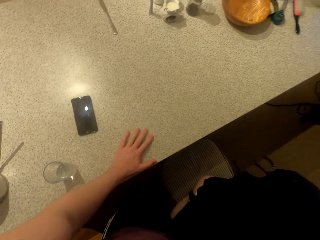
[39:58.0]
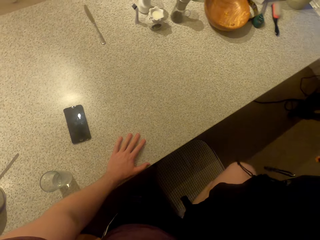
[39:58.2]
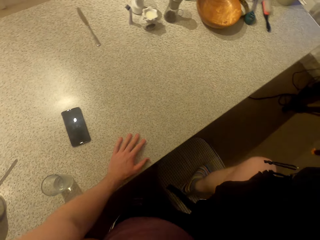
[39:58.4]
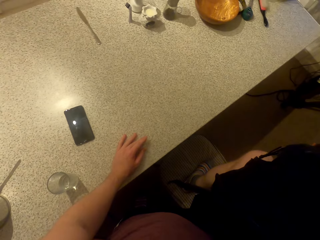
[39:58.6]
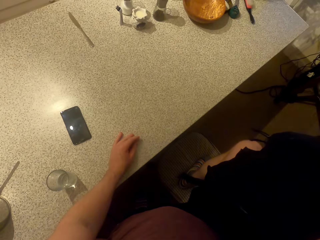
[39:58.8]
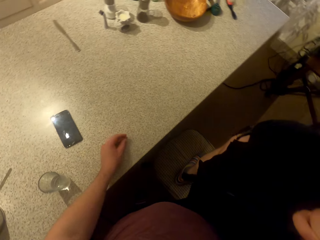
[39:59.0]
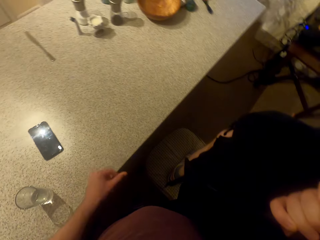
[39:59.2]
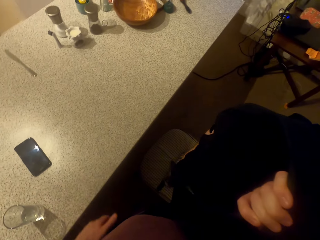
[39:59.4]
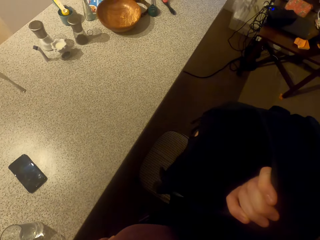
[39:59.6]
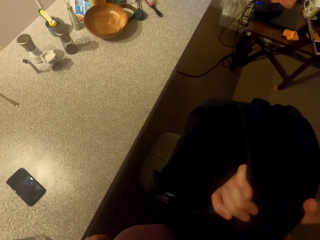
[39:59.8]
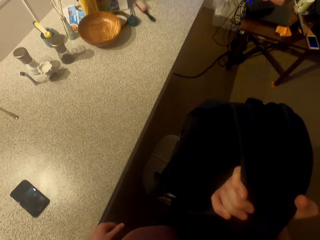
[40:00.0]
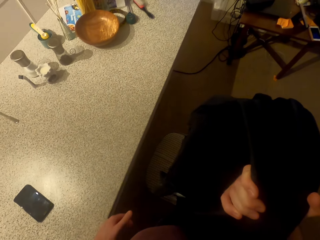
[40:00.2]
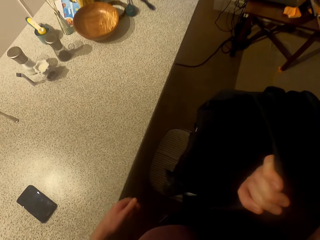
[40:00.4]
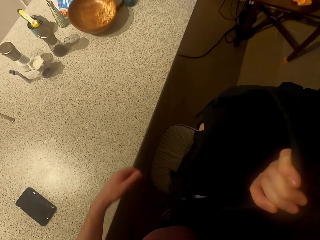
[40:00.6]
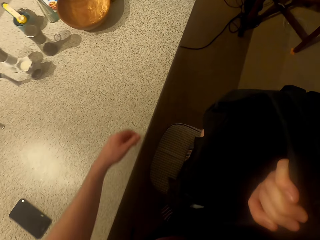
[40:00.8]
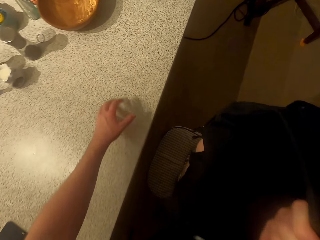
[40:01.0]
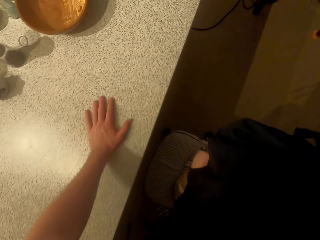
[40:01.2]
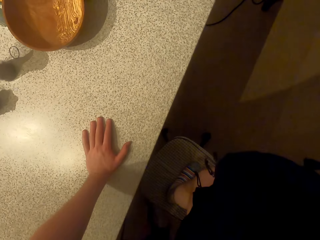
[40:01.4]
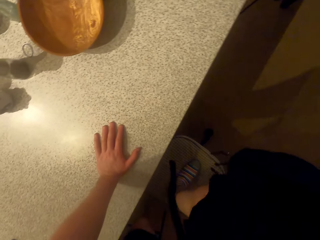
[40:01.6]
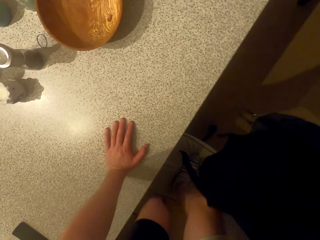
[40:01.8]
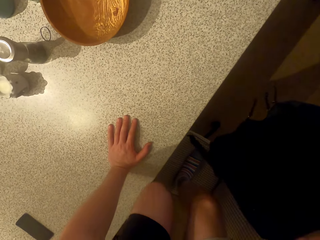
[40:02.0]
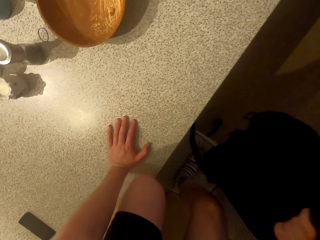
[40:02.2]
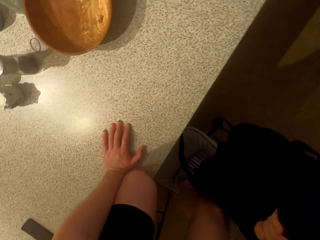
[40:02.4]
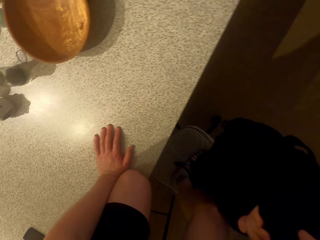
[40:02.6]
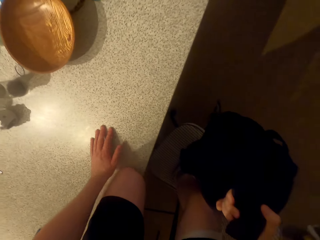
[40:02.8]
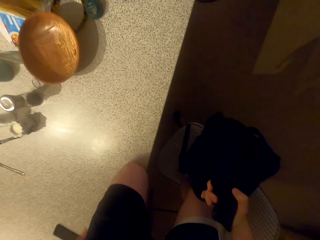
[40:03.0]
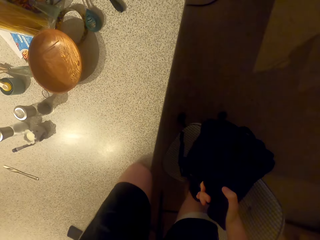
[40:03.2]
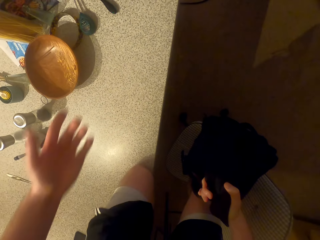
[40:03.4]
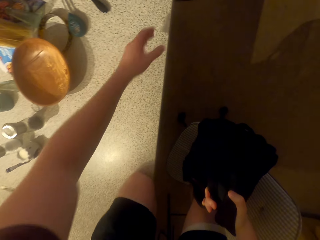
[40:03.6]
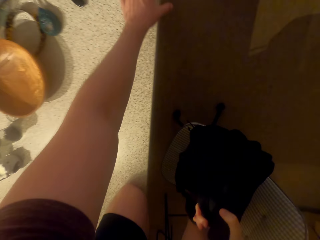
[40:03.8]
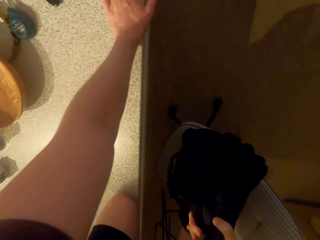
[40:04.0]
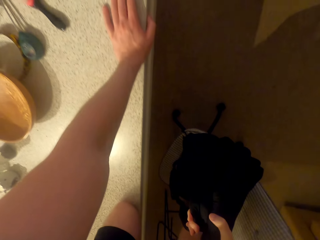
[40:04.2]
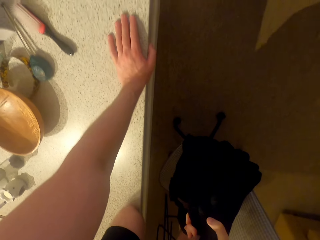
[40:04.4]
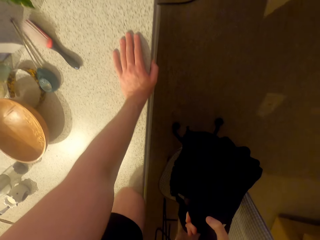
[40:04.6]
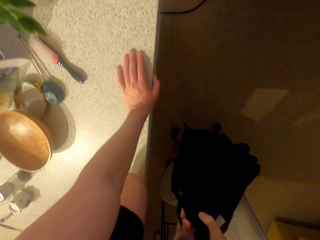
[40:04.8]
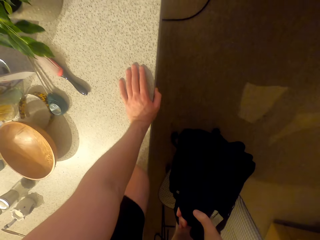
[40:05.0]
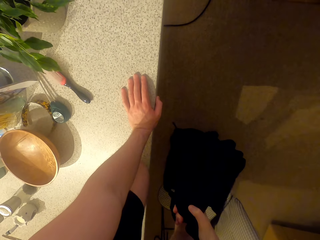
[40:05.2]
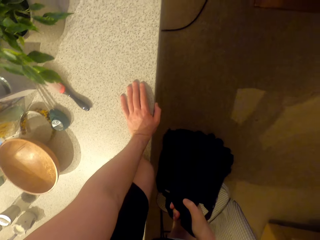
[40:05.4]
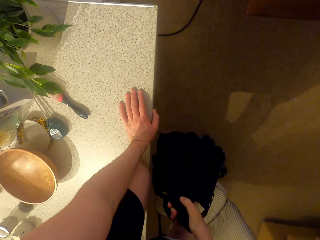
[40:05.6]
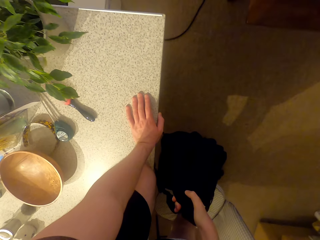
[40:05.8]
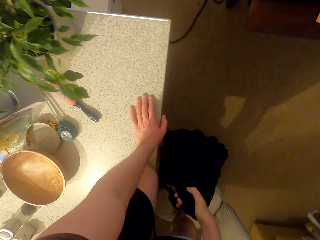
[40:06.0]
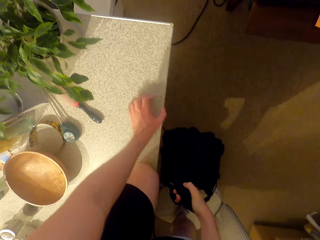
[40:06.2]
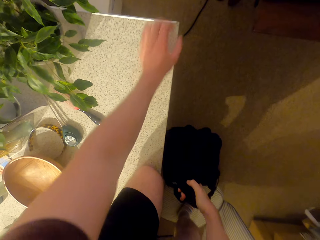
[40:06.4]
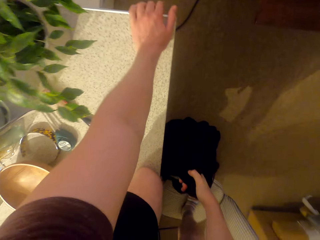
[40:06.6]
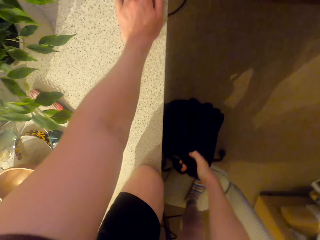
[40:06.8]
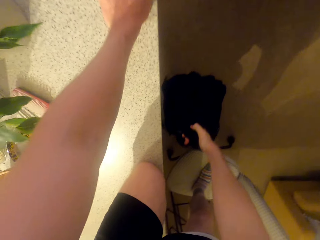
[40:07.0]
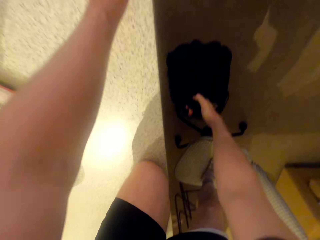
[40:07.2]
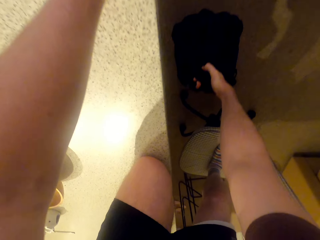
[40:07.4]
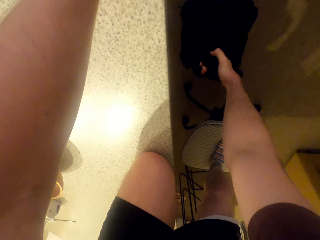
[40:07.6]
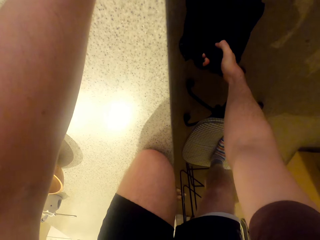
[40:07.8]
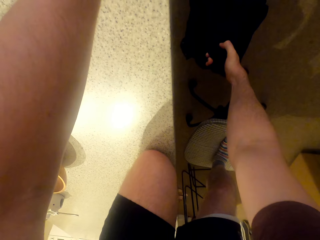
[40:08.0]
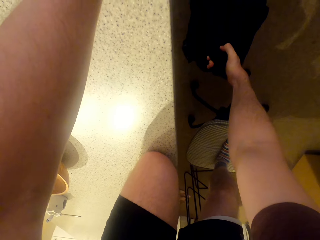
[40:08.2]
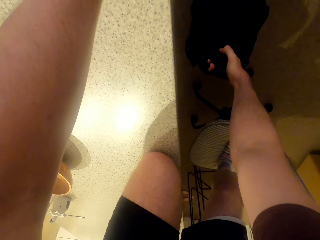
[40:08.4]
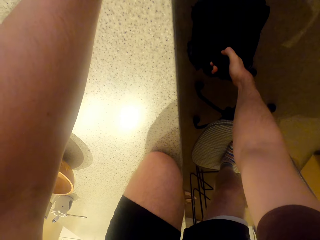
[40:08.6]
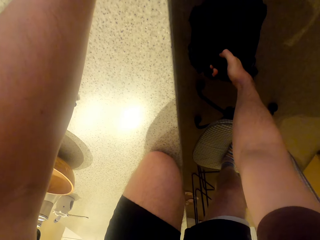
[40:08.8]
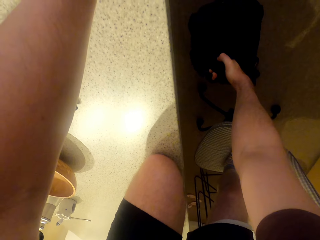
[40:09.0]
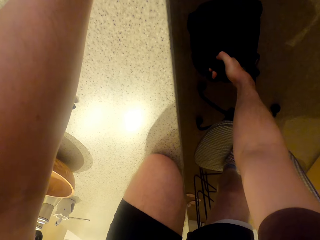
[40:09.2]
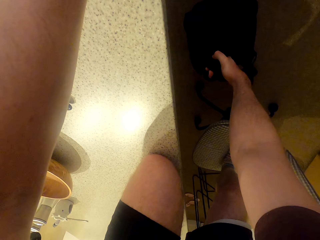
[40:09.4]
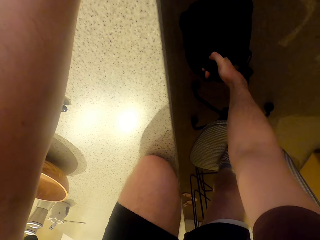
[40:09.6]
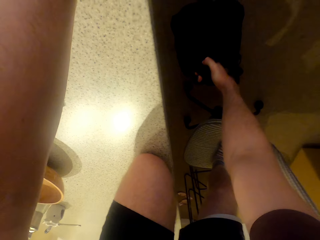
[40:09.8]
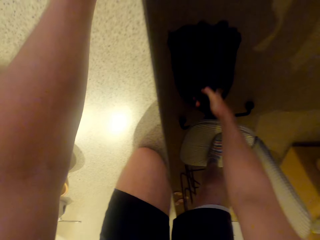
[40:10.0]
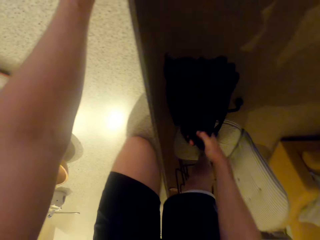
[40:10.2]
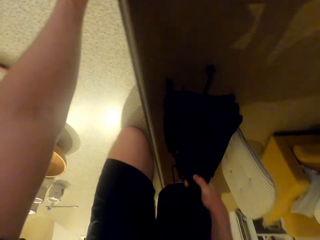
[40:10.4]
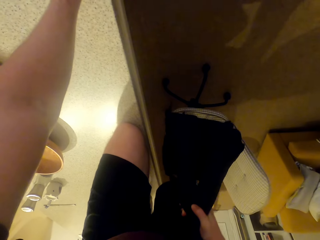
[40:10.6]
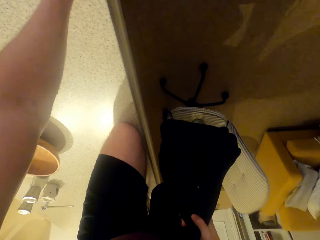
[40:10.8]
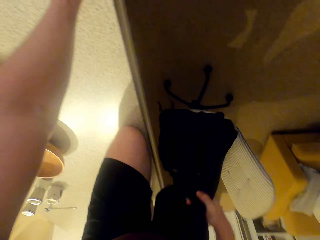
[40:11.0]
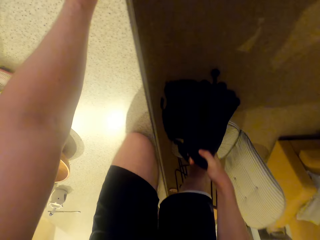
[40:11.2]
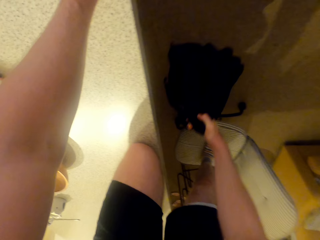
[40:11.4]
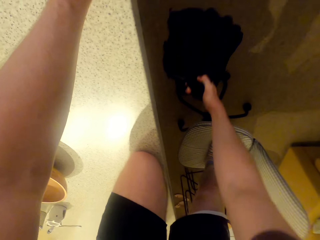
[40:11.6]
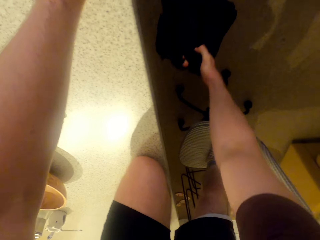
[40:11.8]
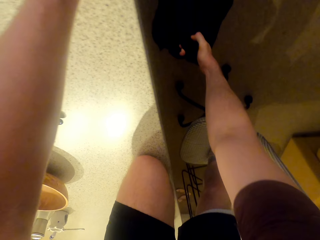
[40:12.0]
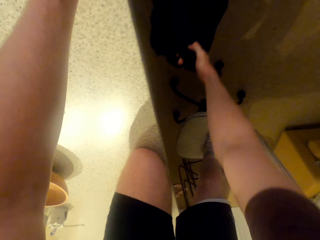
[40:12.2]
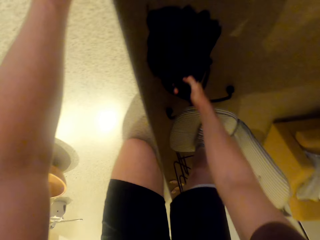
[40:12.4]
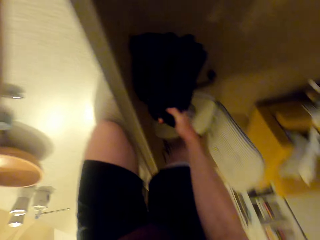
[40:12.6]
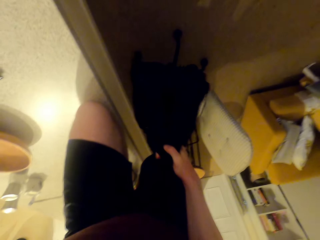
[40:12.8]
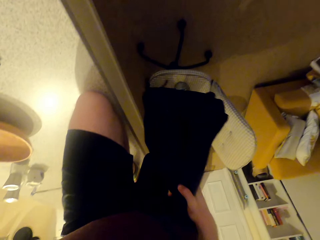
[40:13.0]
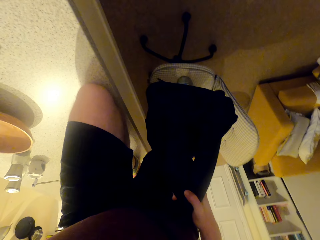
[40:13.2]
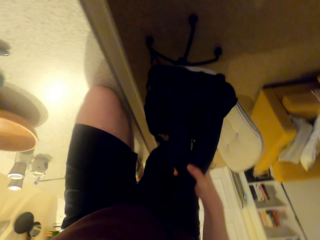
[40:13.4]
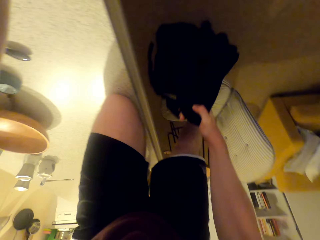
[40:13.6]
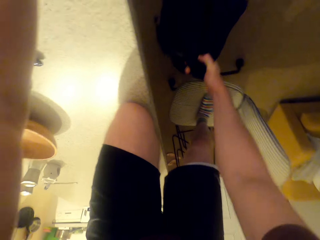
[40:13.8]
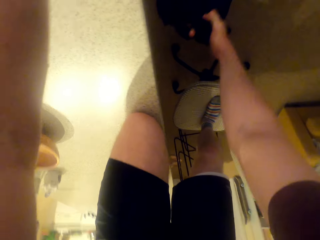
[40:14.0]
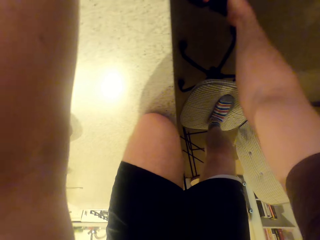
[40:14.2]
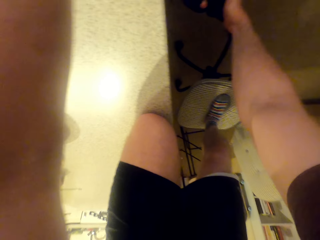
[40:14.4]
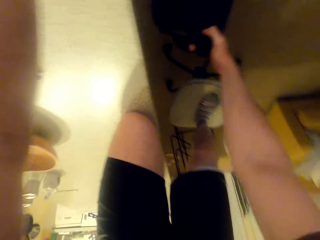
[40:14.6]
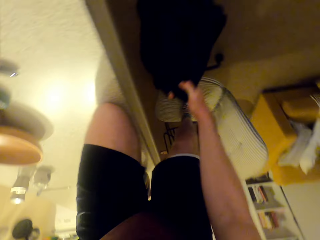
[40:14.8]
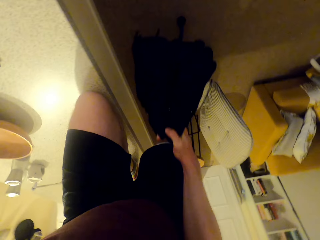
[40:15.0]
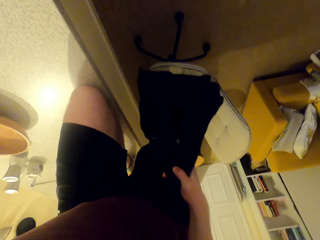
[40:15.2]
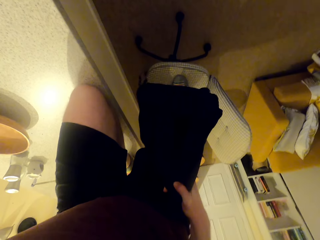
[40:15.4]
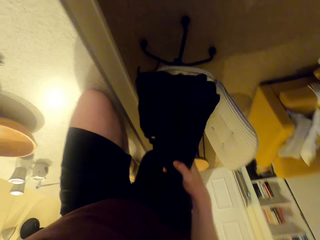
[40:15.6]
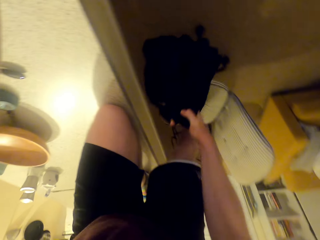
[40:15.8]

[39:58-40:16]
The camera wearer steps on the chair. They lift the backpack up and down.

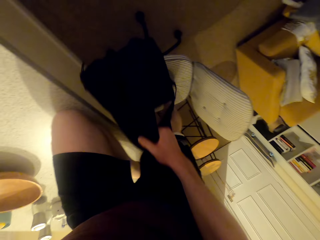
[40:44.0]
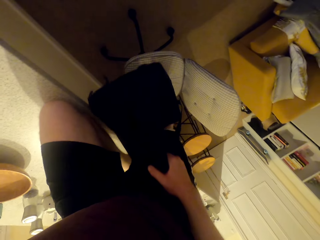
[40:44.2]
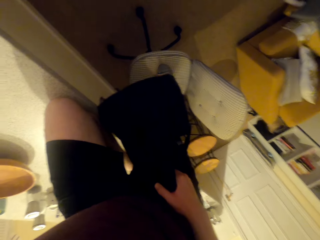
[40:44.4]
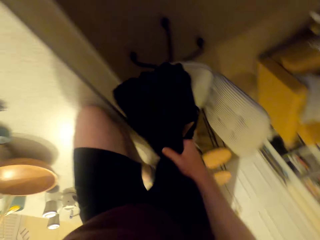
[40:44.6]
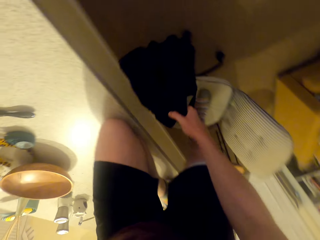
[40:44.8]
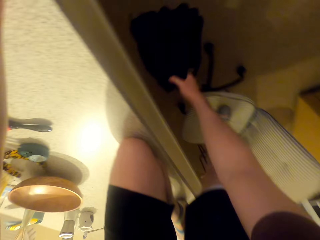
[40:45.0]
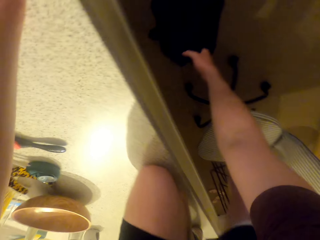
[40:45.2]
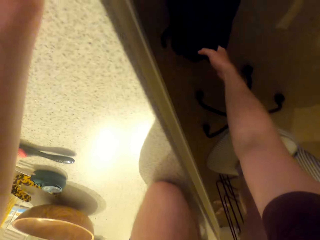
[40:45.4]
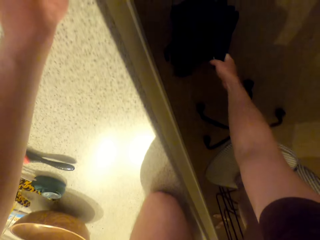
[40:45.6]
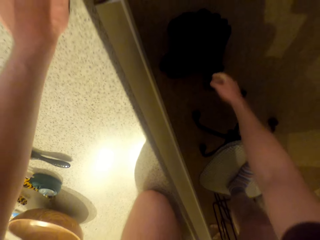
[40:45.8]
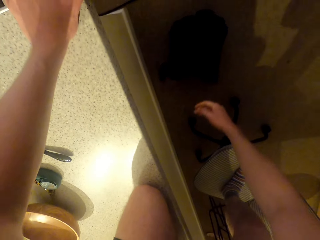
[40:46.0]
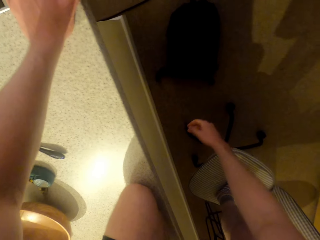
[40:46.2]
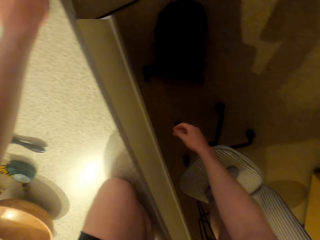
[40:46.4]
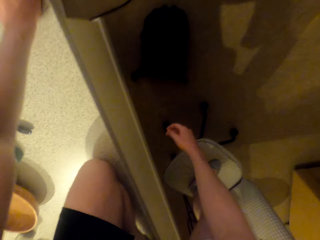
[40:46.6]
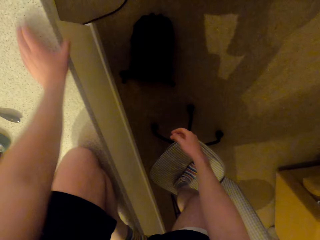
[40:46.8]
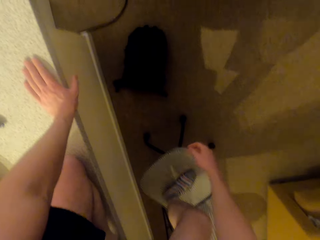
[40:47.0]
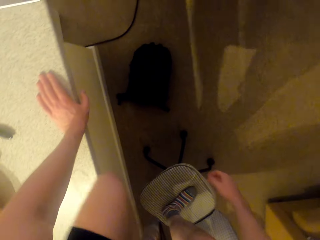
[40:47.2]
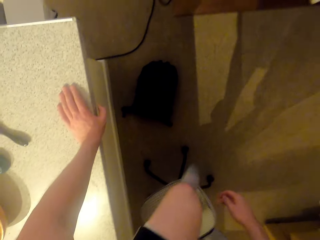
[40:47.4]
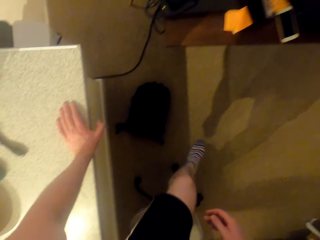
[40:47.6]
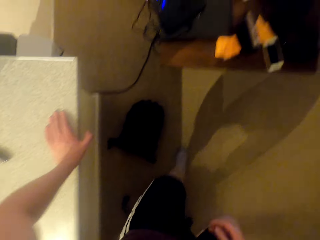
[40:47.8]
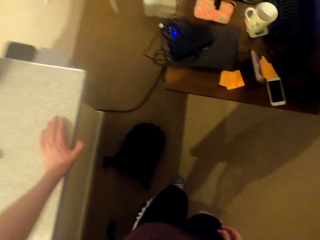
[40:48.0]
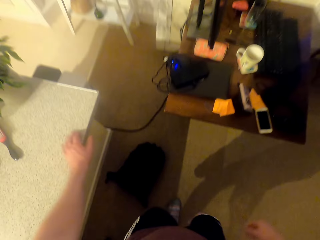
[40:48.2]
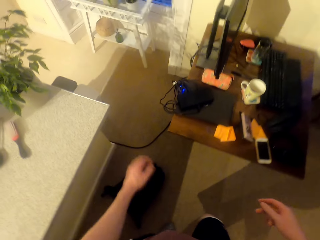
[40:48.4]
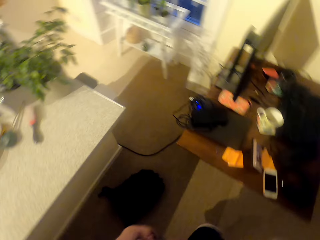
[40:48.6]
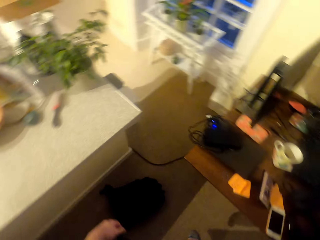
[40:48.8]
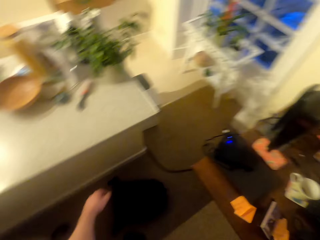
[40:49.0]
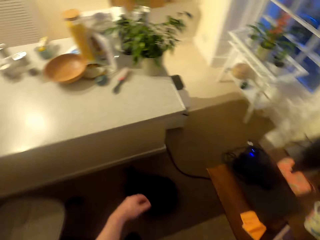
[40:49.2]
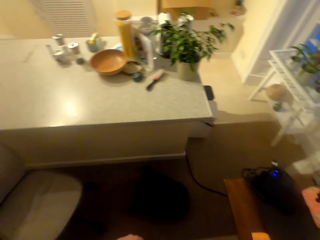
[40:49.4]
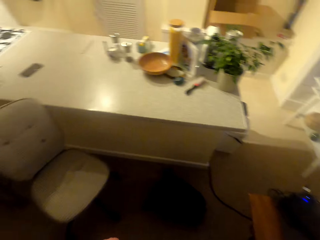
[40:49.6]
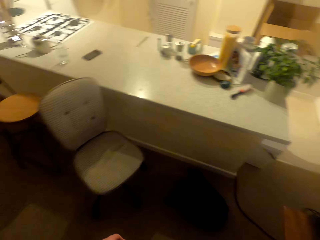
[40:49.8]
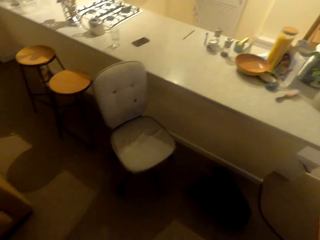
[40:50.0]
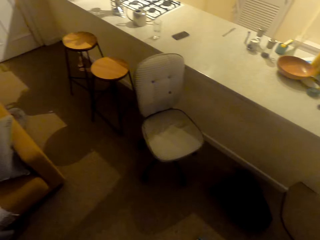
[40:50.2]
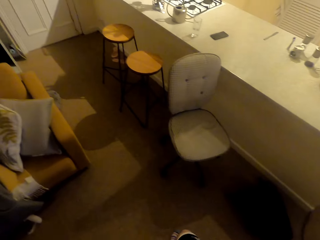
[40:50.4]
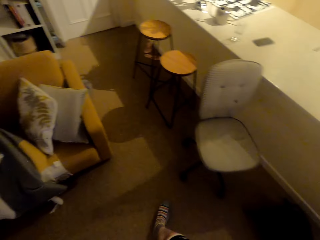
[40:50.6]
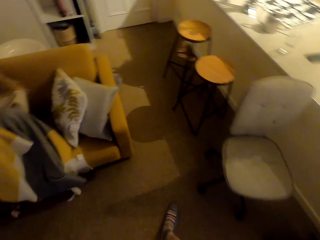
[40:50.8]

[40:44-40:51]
The camera wearer drops the backpack on the floor. They step on the floor.
